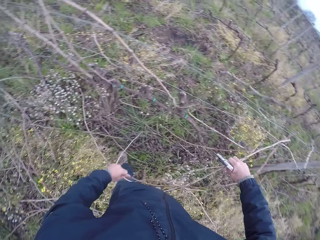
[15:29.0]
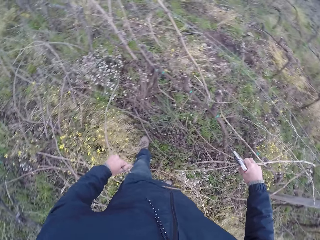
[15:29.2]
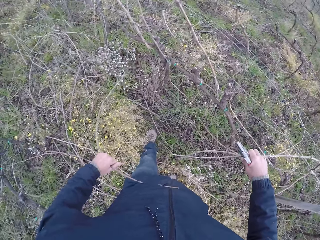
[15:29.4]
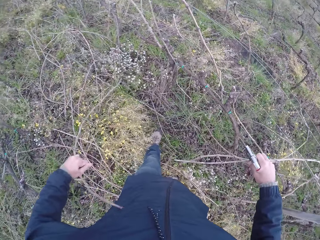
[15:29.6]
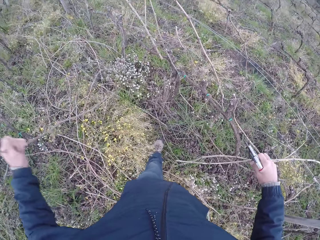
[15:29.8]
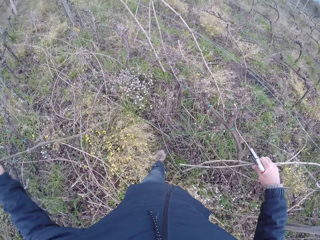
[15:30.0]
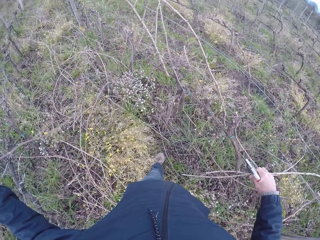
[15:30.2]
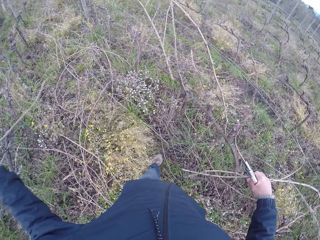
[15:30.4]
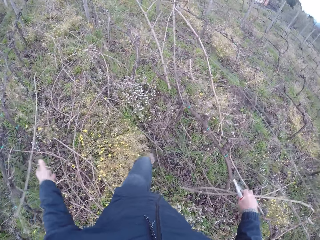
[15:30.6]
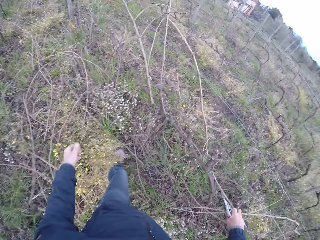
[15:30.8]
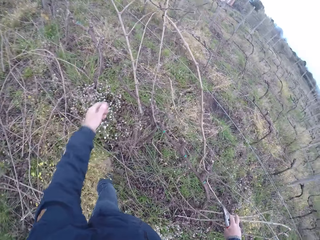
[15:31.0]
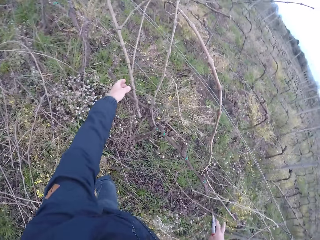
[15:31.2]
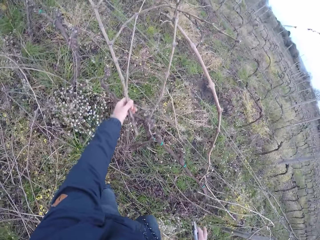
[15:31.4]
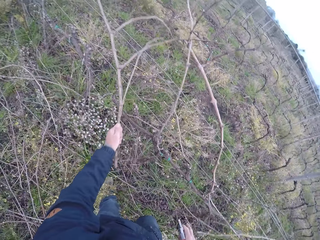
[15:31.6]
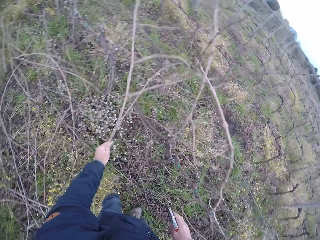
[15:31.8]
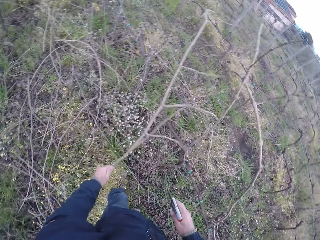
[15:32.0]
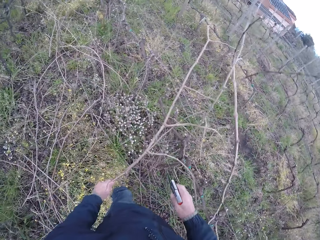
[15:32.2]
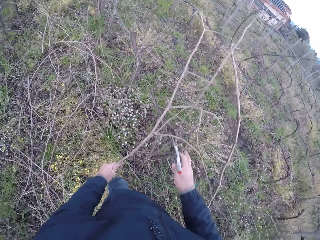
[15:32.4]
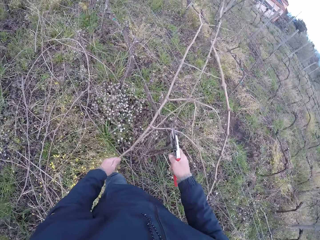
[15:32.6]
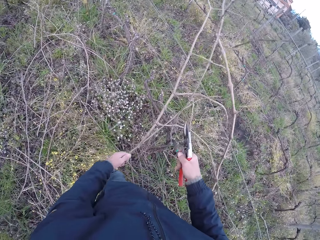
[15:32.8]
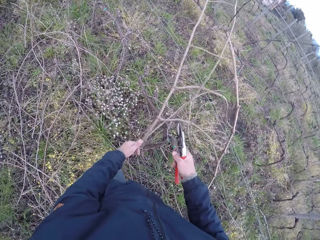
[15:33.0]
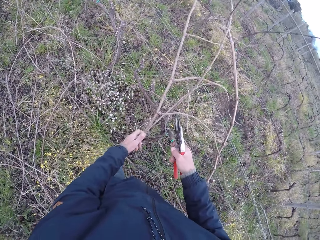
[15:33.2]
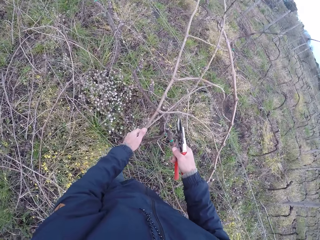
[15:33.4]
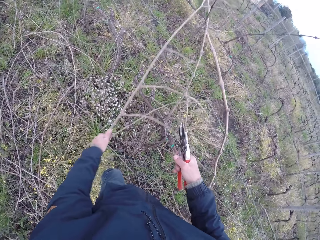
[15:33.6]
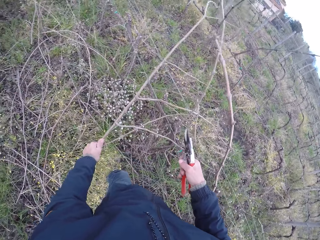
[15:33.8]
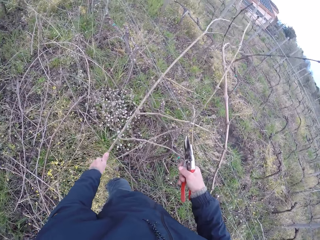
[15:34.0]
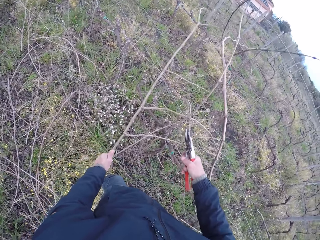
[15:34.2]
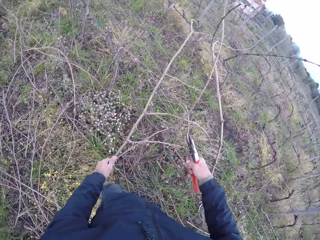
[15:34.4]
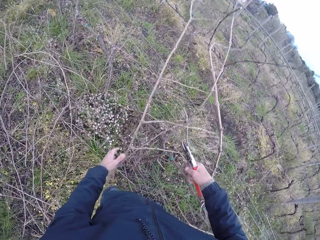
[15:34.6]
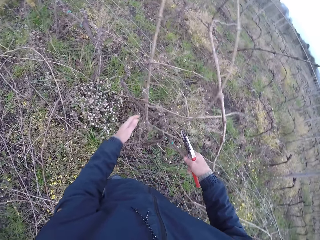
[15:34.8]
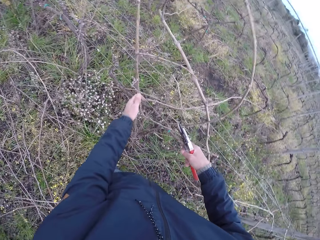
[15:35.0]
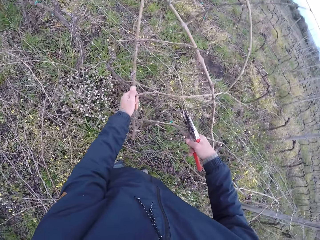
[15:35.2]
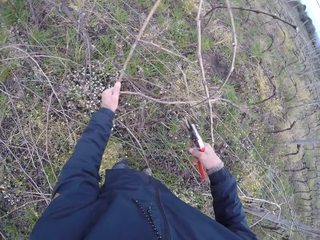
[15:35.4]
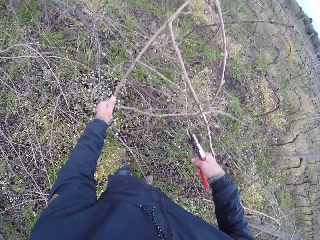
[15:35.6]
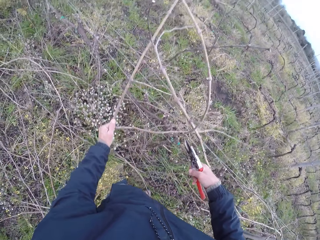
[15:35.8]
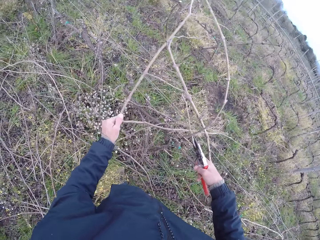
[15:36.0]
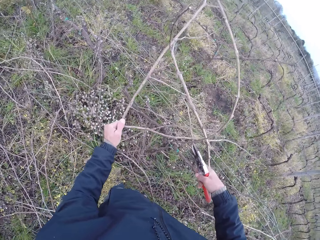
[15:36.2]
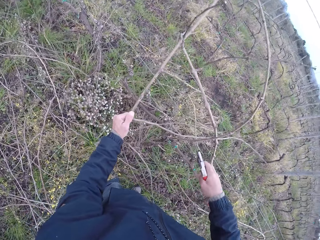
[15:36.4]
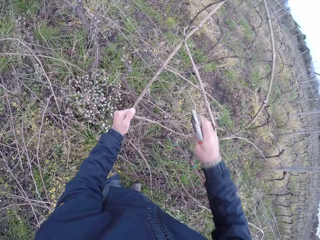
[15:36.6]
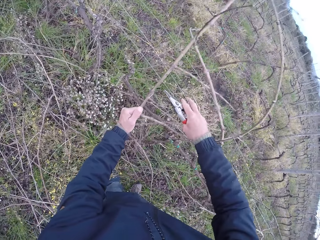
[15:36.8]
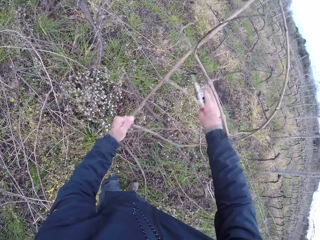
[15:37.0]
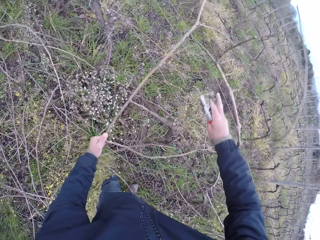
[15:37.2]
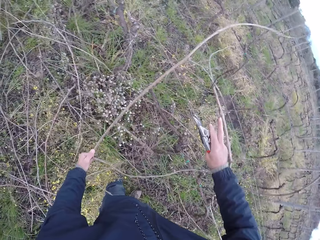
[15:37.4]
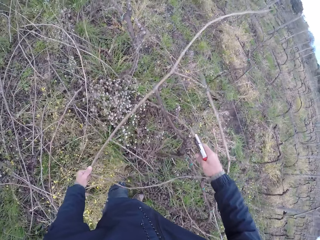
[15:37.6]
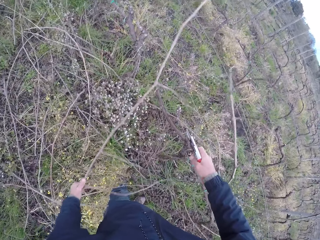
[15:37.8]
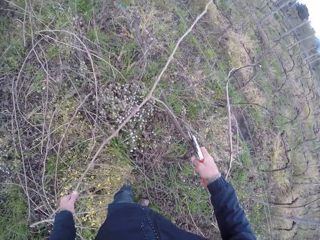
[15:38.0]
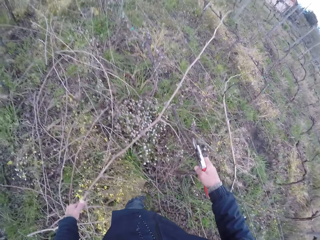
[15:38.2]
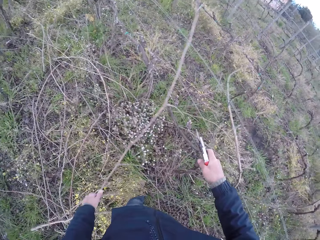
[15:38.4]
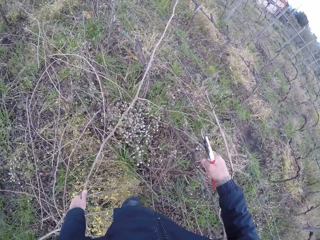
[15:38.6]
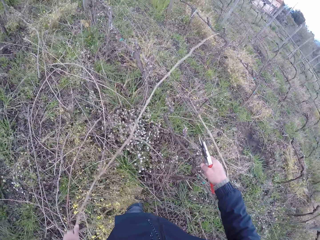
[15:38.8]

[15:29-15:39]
The camera wearer drops the twigs on the ground with his left hand. He draws out a twig from the wire fence with his left hand.

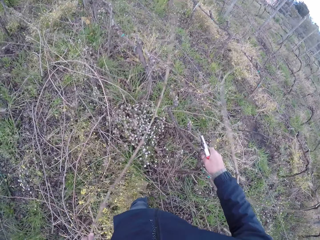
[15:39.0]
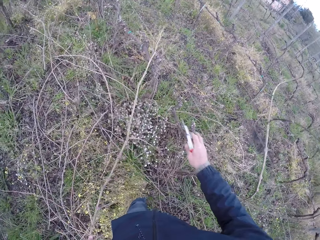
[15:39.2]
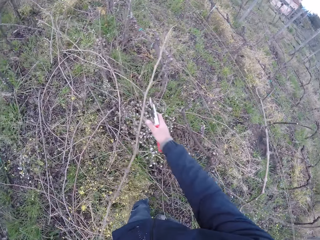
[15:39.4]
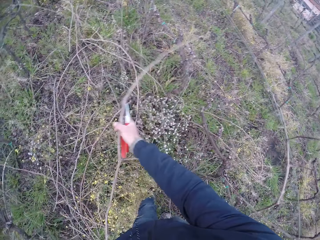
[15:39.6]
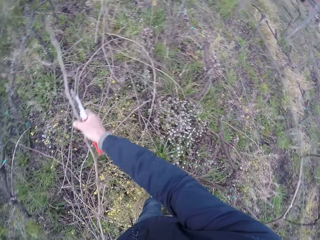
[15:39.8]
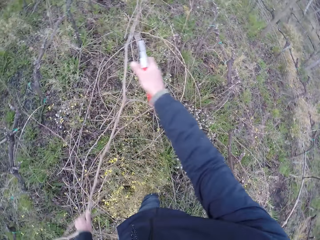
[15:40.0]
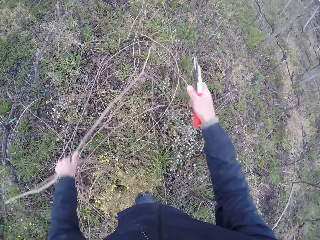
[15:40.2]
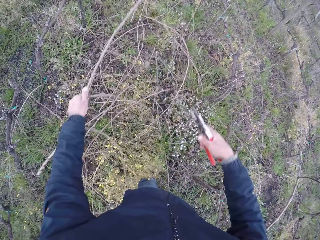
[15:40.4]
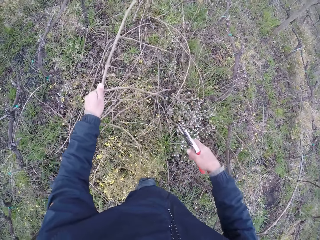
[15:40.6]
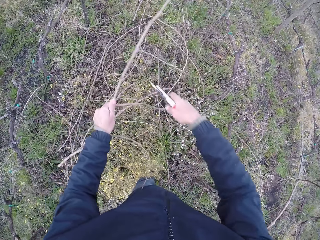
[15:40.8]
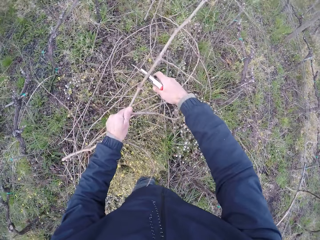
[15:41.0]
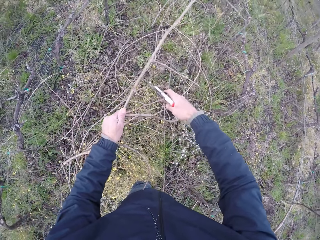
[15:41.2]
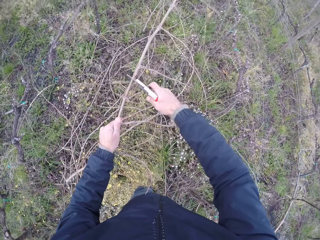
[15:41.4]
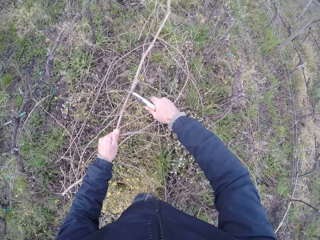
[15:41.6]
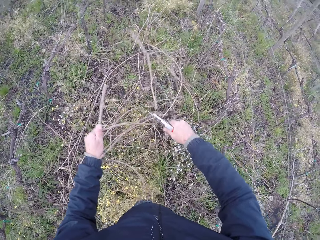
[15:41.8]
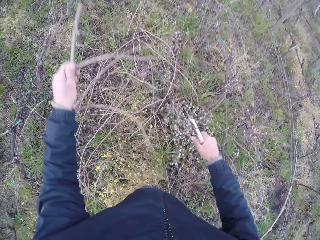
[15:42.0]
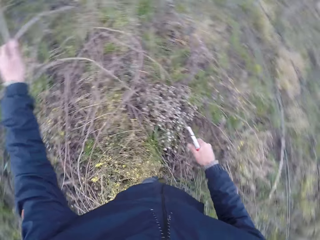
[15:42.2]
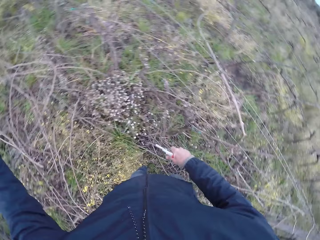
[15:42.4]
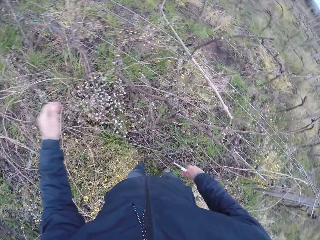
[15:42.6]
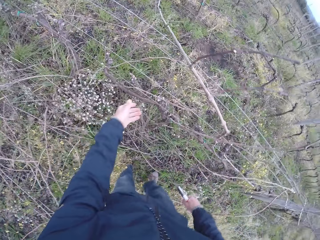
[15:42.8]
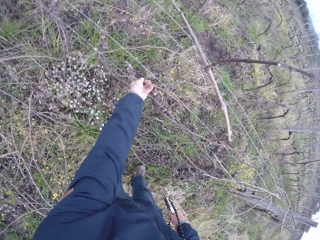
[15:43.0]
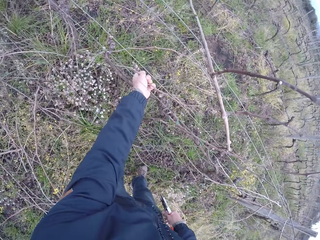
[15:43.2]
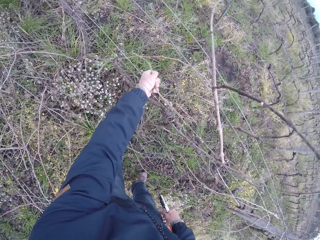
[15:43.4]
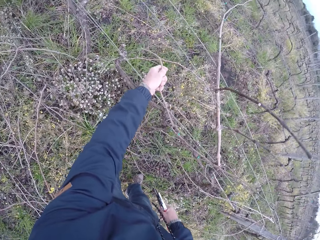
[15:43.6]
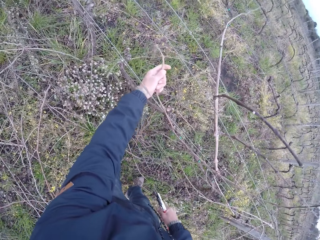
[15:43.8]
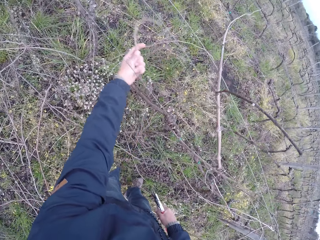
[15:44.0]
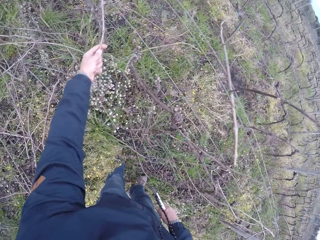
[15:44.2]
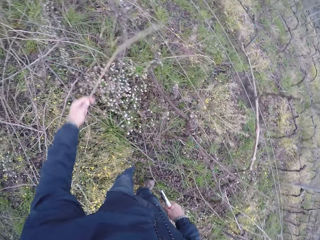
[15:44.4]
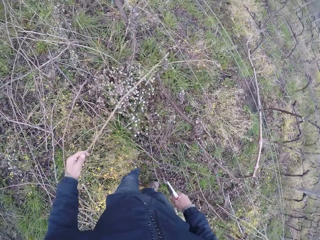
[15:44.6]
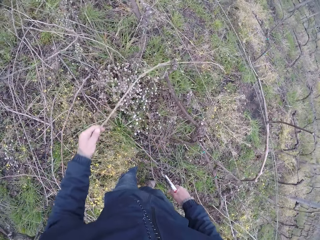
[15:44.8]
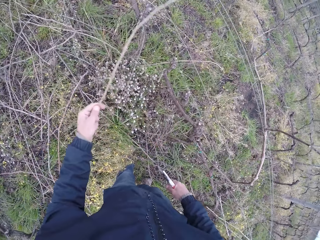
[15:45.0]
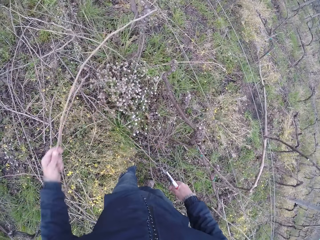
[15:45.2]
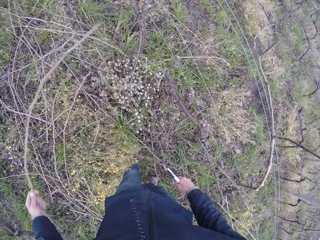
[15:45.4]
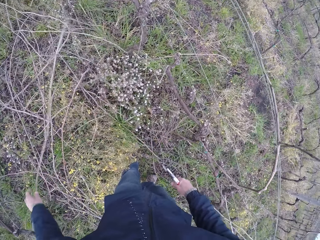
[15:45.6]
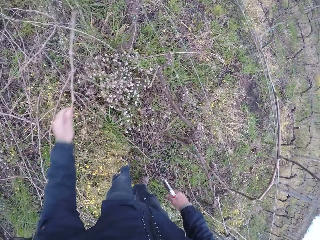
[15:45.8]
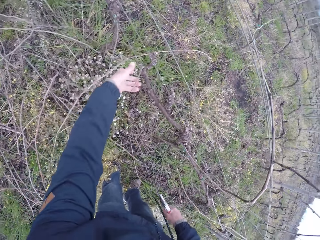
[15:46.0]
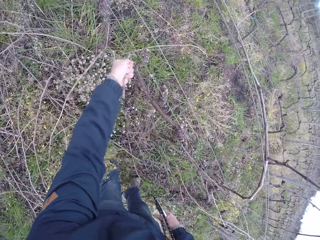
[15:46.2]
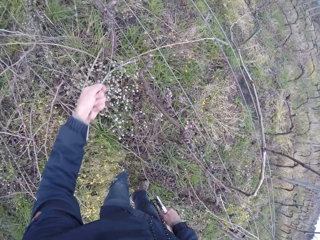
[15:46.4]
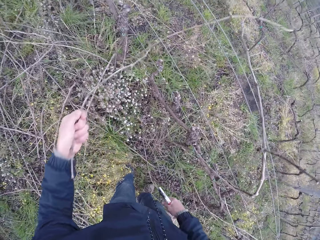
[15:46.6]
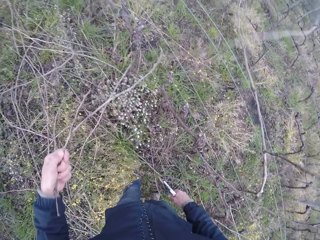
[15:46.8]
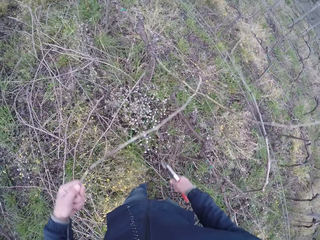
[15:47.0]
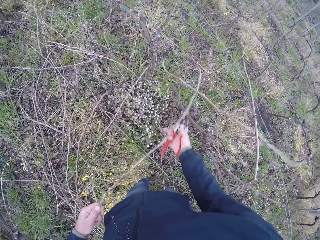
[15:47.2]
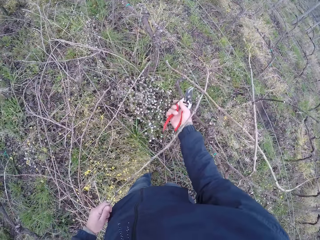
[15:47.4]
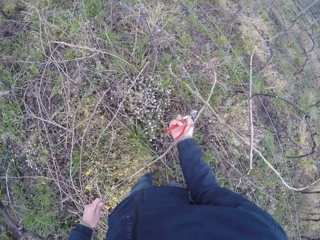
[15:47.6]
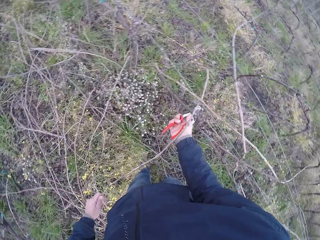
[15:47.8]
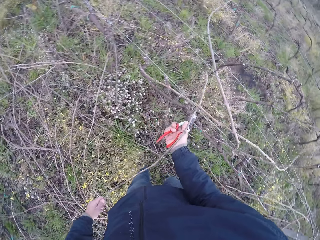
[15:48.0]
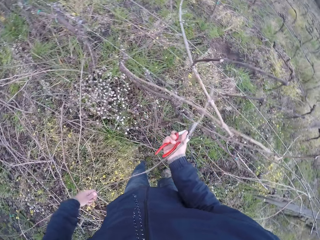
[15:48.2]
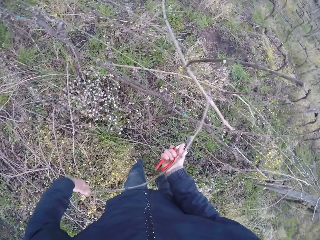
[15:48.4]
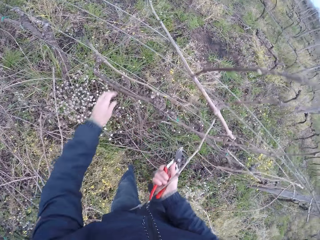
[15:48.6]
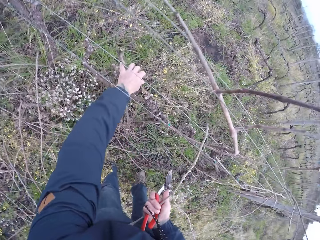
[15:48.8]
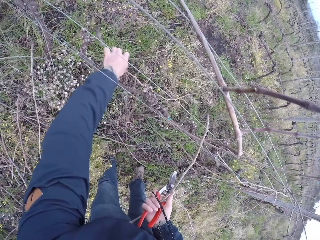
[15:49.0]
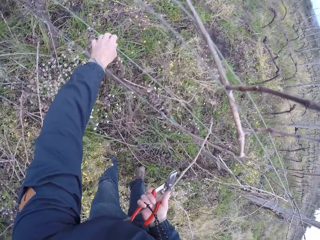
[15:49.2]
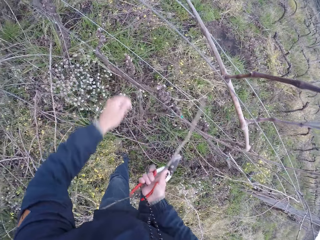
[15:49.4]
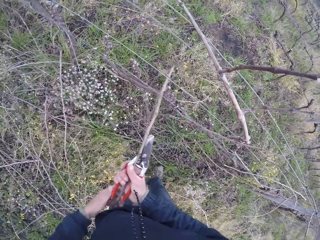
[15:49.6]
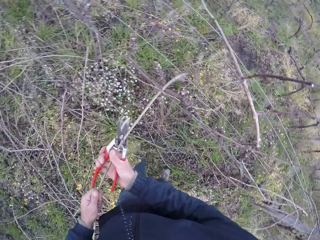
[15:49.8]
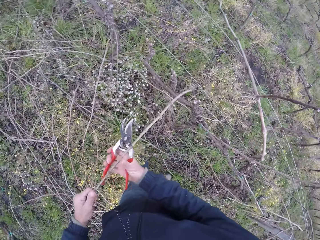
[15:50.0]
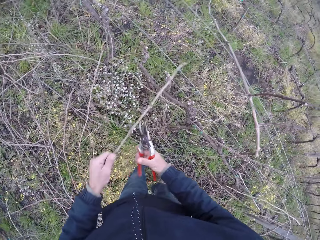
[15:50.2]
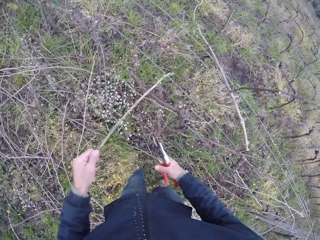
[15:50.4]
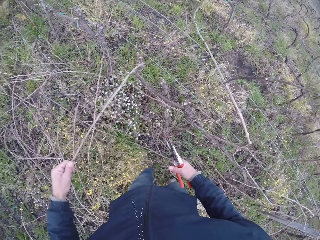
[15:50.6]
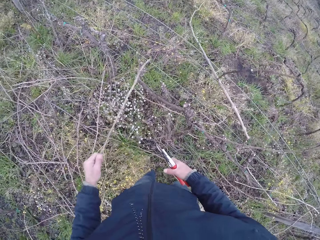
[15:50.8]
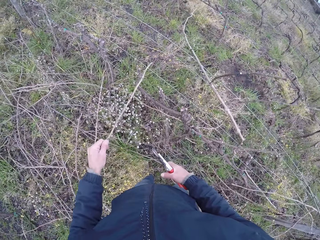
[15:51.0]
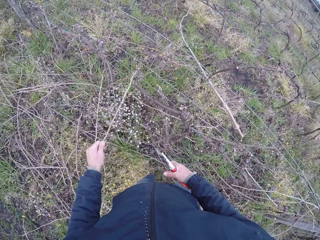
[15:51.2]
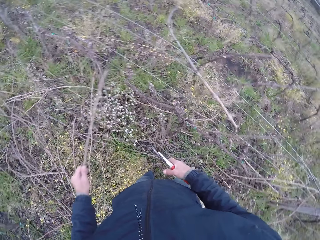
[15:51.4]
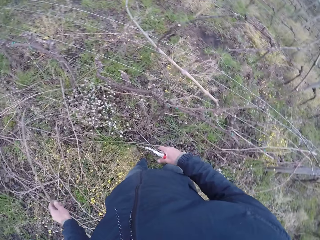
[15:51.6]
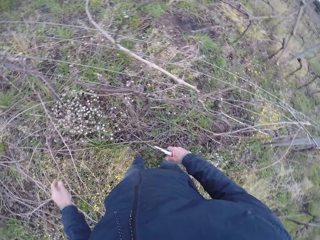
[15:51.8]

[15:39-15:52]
The camera wearer cuts the twig with a cutter in his right hand. He drops the twig on the ground with his left hand. He draws out a twig from the wire fence with his left hand. He drops the twig on the ground with his left hand. He draws out a twig from the wire fence with his left hand.
